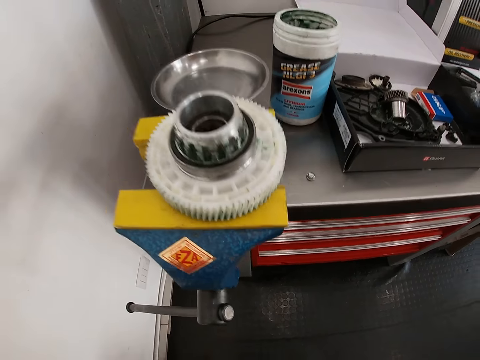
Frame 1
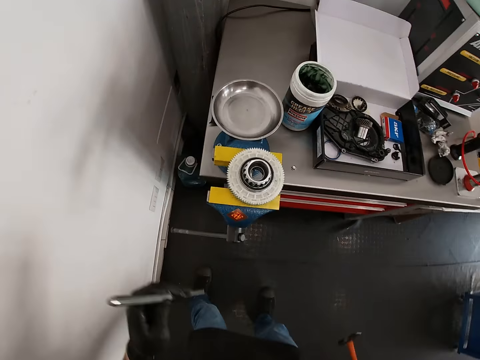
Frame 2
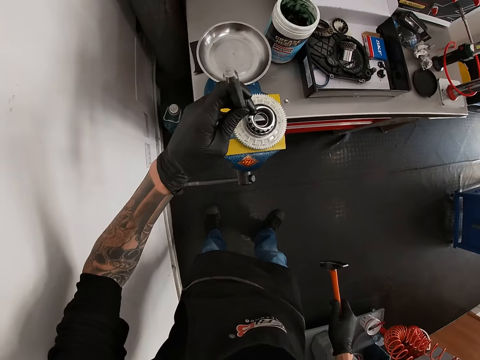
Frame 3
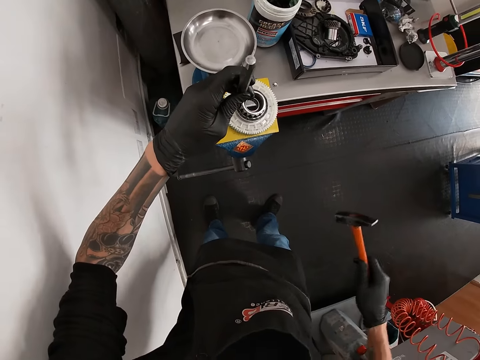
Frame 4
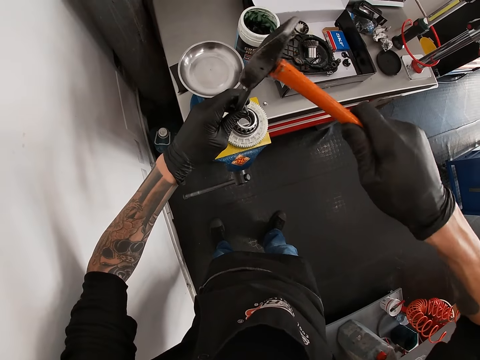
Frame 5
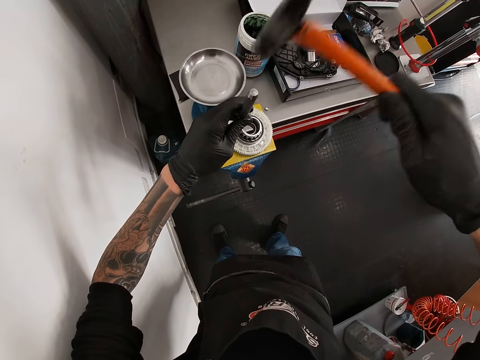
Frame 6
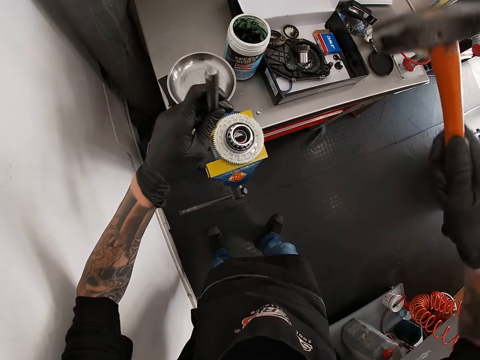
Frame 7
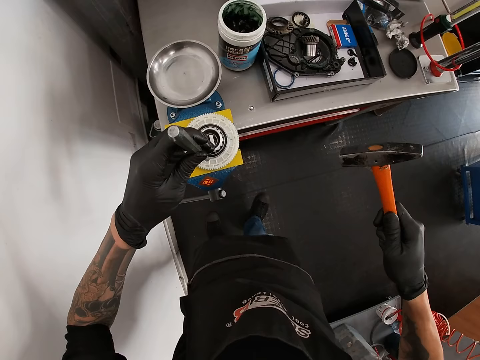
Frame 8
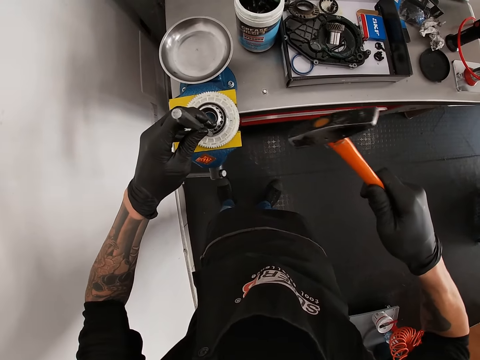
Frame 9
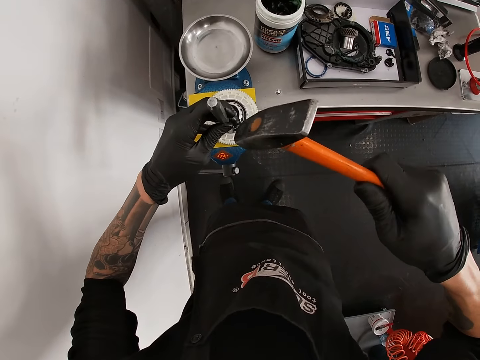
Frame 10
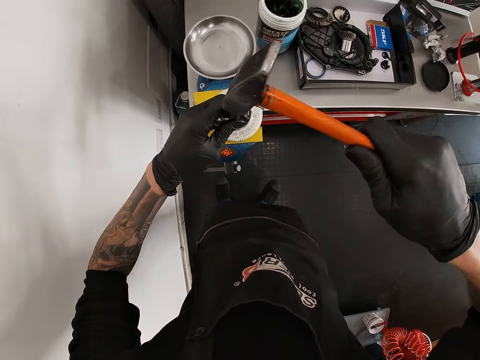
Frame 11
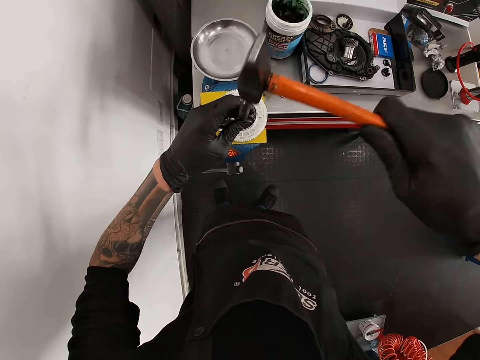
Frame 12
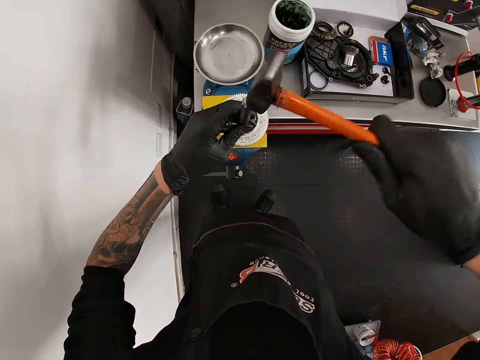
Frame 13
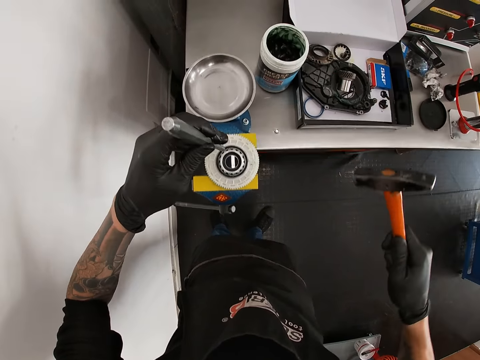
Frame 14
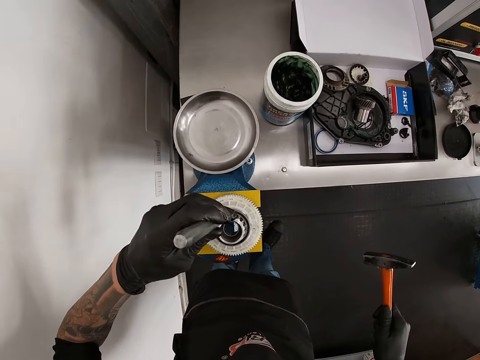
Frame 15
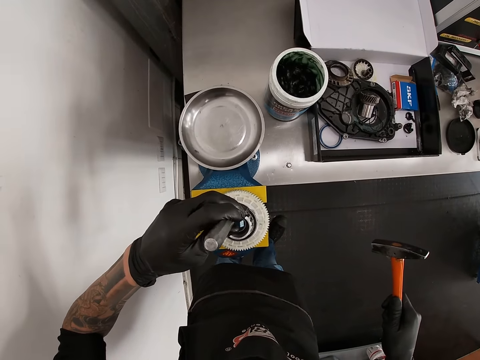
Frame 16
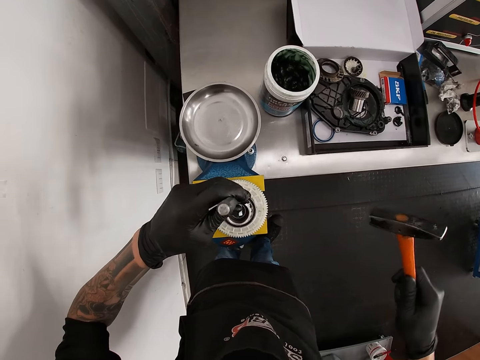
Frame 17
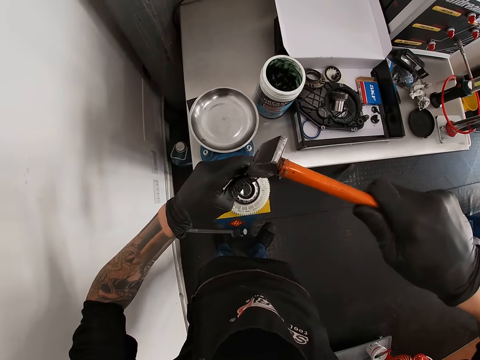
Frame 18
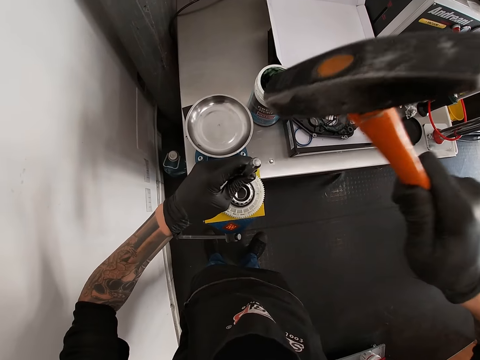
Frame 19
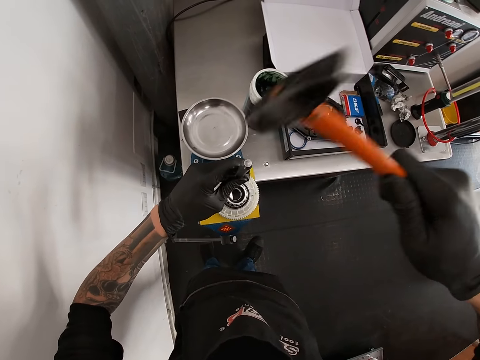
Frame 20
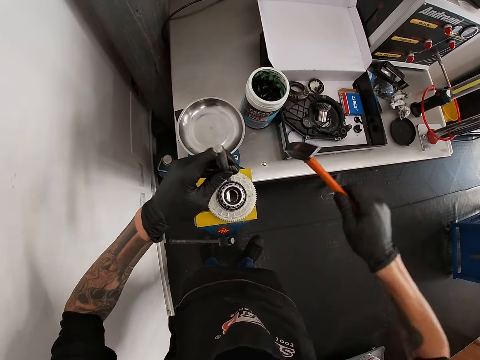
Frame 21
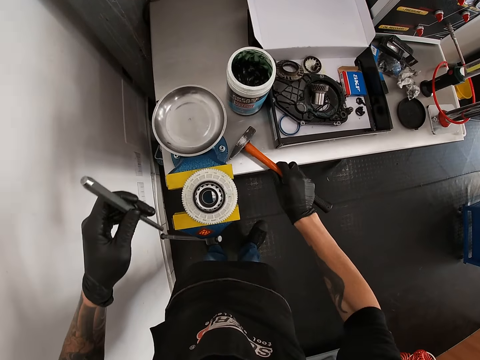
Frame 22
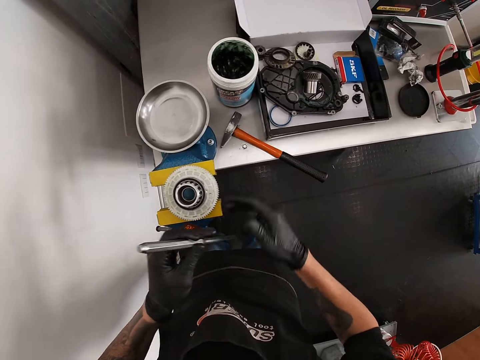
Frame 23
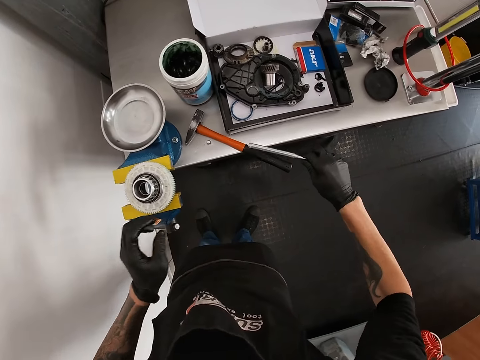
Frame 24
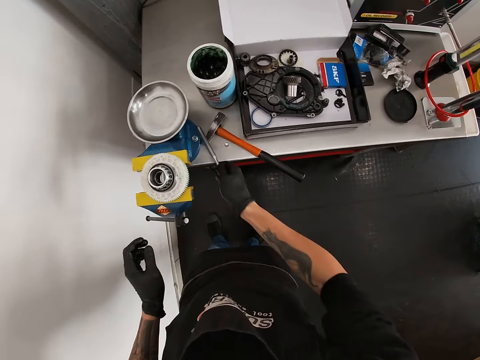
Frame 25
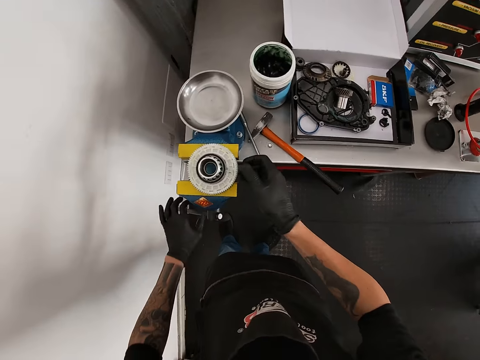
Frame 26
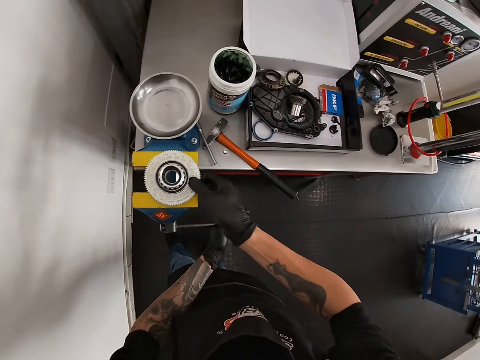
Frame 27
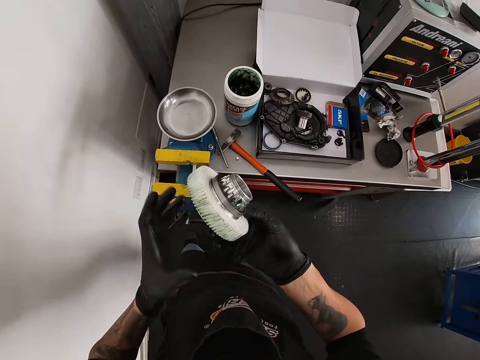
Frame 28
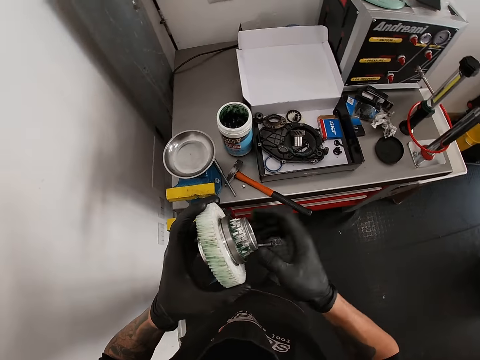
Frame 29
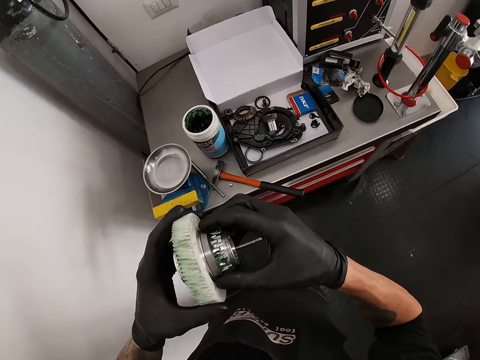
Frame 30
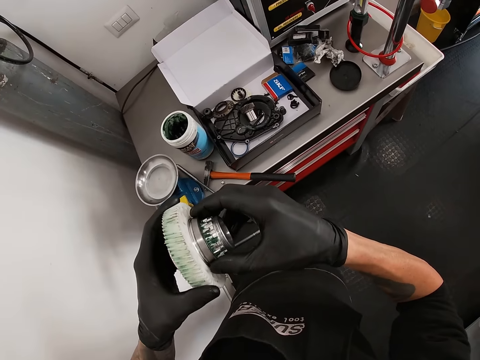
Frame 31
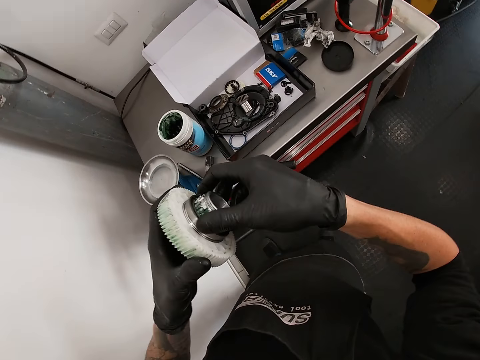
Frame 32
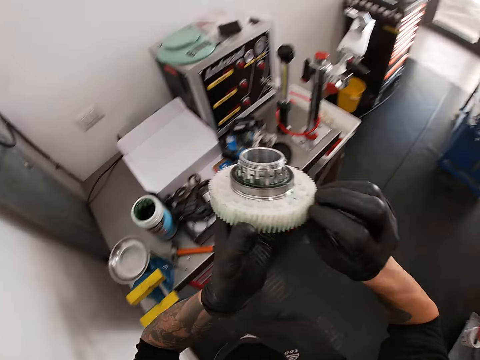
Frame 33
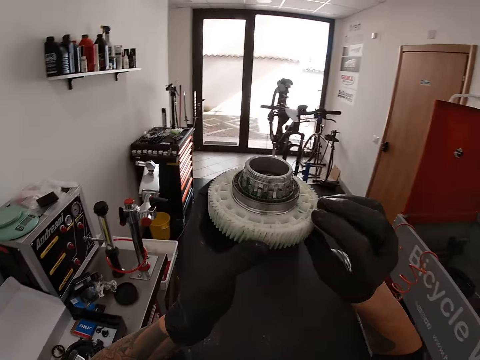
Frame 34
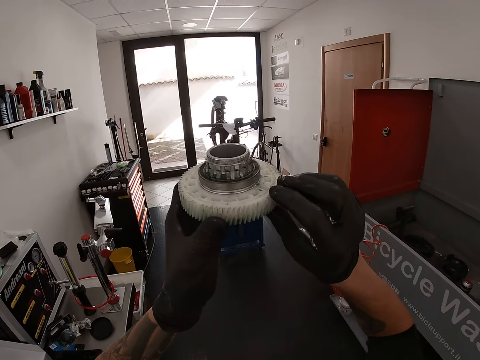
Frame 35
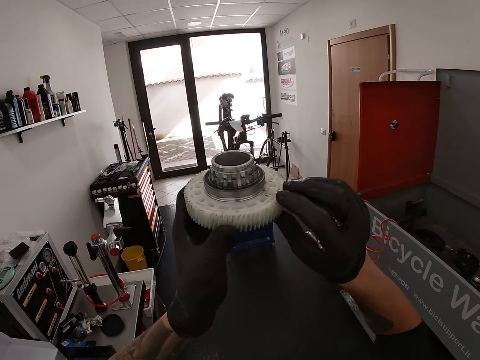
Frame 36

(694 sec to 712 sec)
The camera wearer places the pin punch in his left hand on the gear teeth on the bench vice. He hits the pin punch in his left hand on the gear teeth with the face of the engineer's hammer in his right hand. He drops the engineer hammer on the tool chest with his right hand. He passes the pin punch in his left hand to his right hand. He drops the pin punch on the tool chest with his right hand. He turns the handle of the bench vice on the tool chest with his left hand. He removes the gear teeth or metal from the bench vice with his right hand. He looks at the metal. He rolls the gear teeth with both hands.

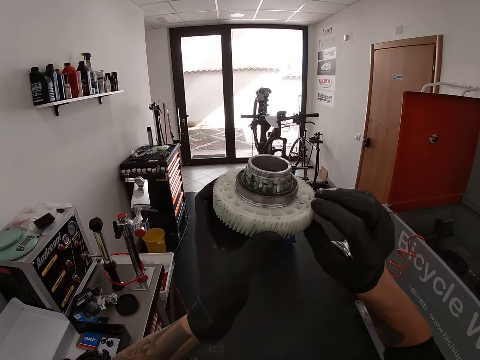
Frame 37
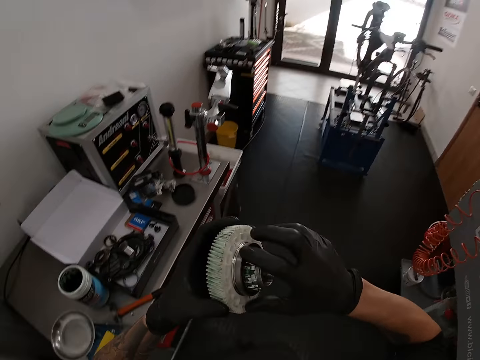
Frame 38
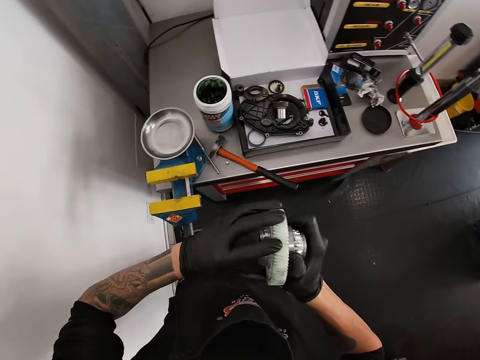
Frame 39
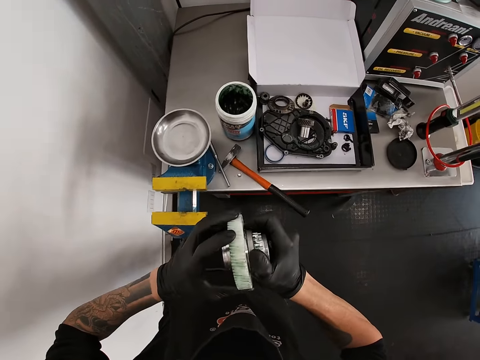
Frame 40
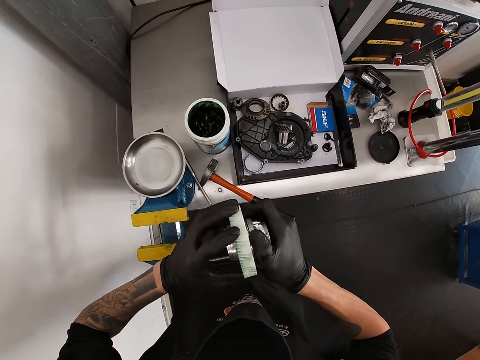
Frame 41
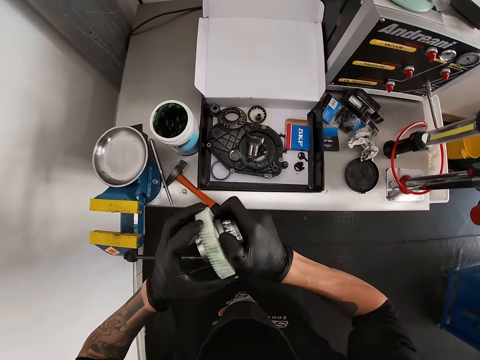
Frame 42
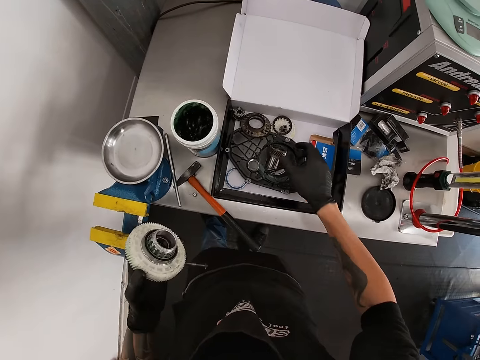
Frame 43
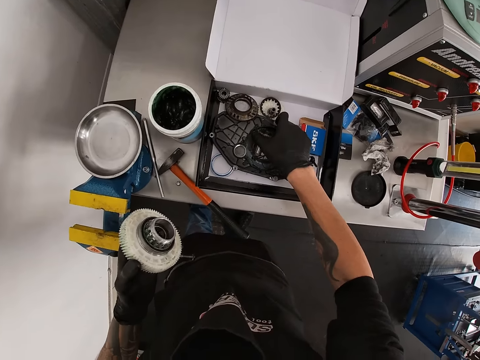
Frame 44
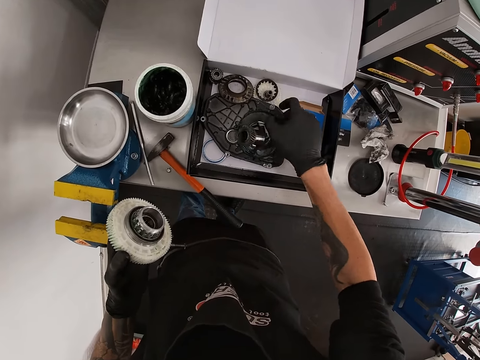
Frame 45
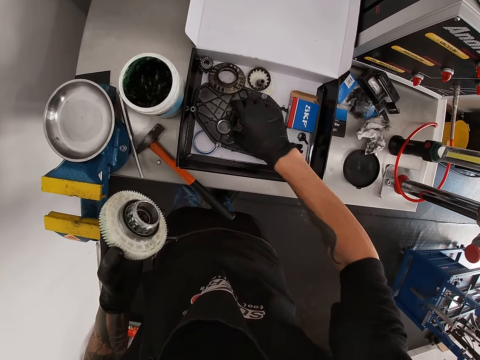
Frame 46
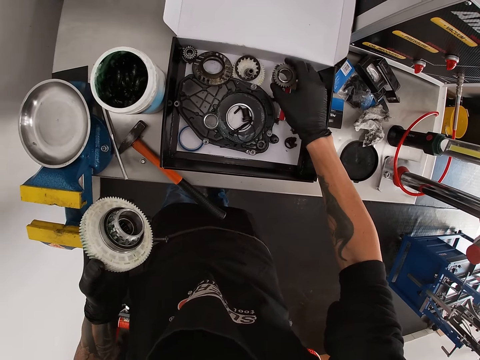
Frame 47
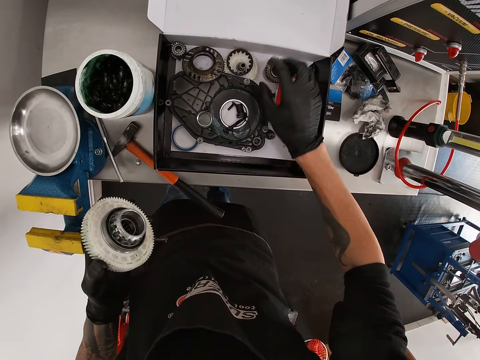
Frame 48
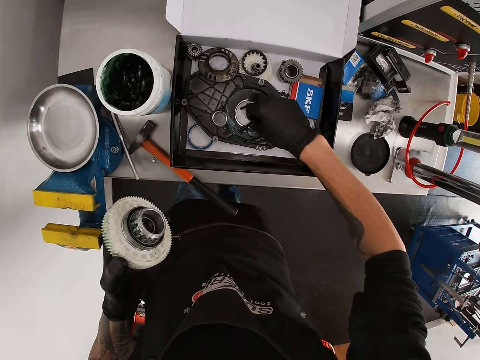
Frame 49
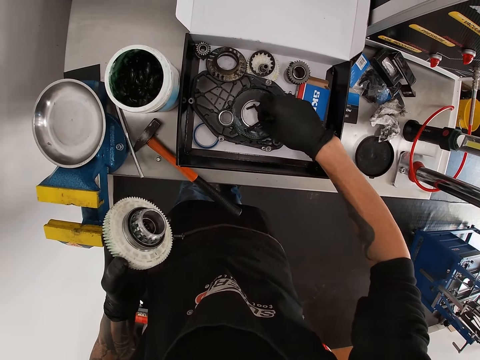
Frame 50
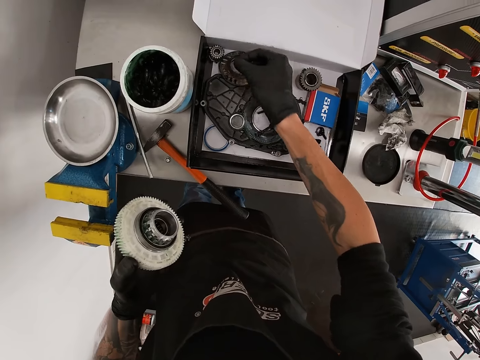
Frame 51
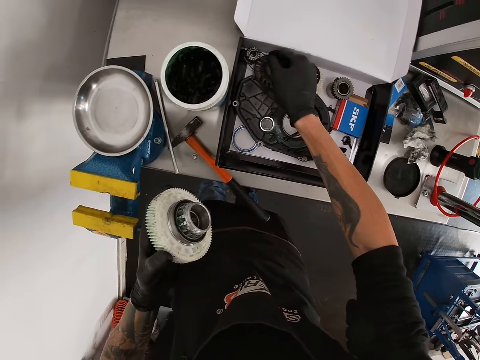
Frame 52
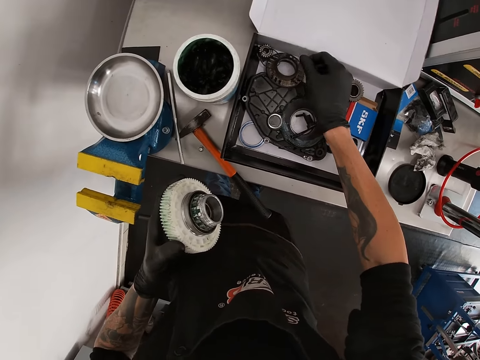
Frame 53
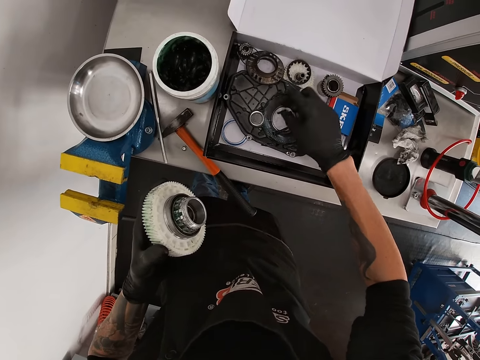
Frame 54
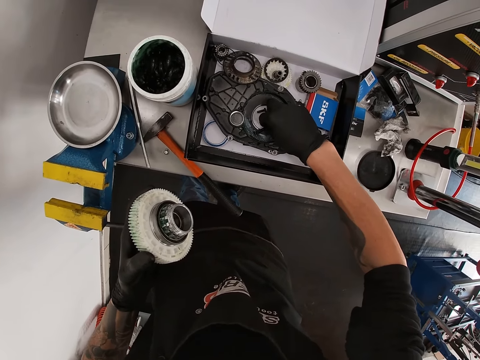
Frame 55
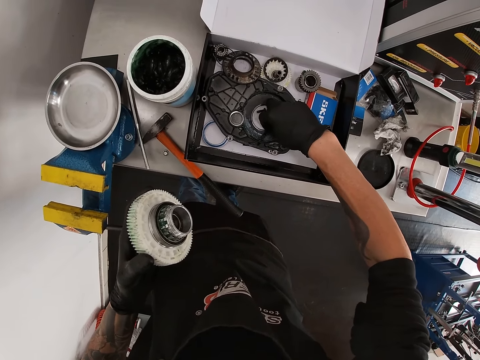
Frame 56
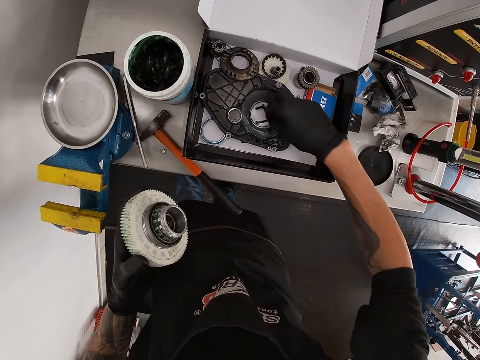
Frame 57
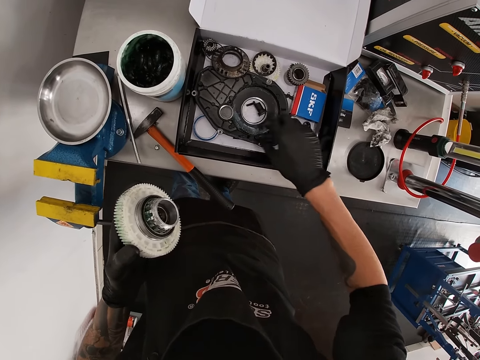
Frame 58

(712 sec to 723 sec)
The camera wearer holds the metal. He moves a gear in the tool box on the tool chest with his right hand. He moves a spacer in the tool box on the tool chest with his right hand. He moves a nut in the tool box on the tool chest with his right hand.
